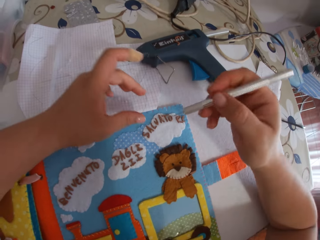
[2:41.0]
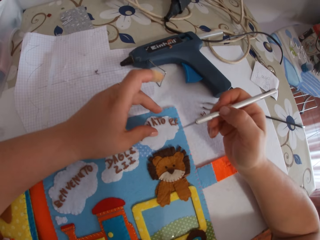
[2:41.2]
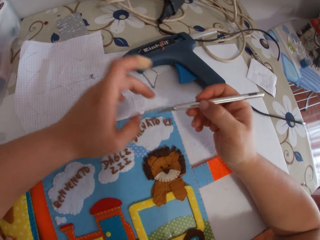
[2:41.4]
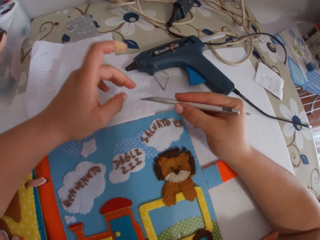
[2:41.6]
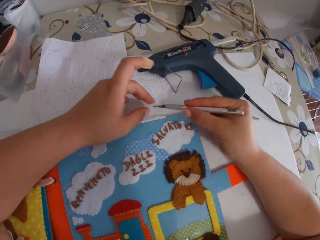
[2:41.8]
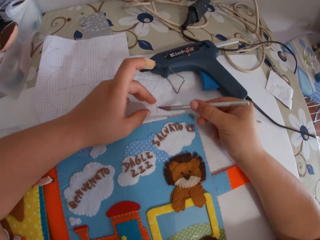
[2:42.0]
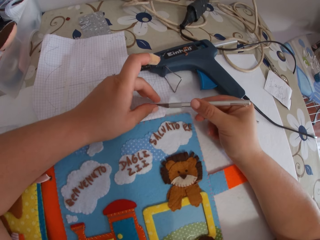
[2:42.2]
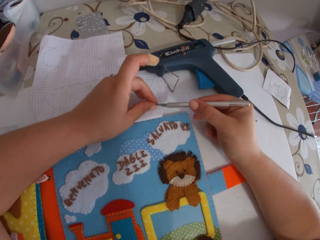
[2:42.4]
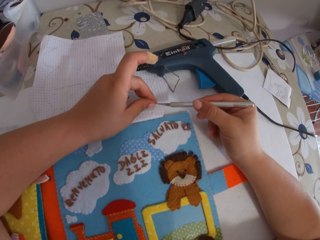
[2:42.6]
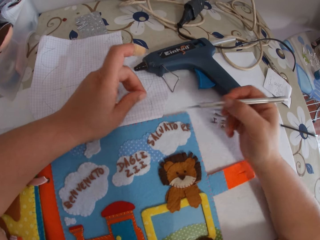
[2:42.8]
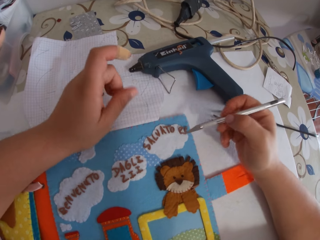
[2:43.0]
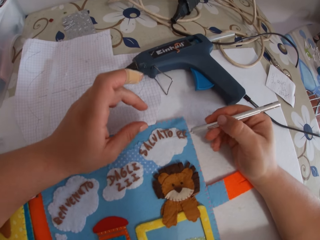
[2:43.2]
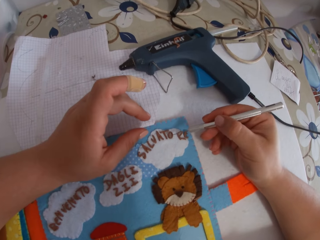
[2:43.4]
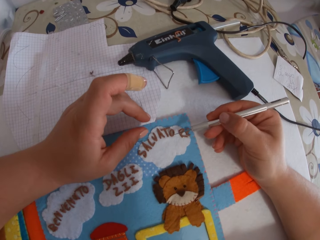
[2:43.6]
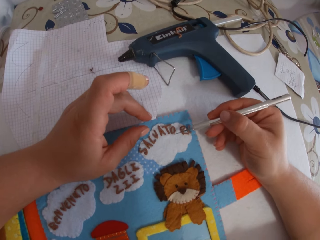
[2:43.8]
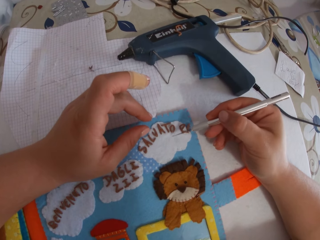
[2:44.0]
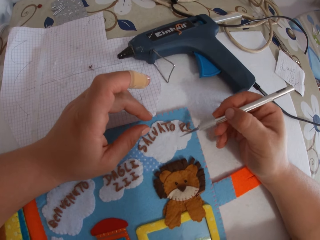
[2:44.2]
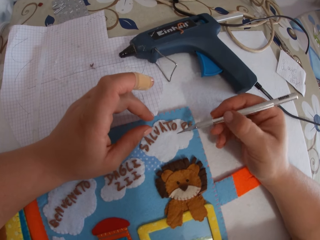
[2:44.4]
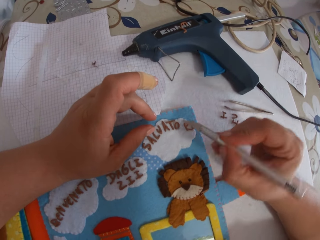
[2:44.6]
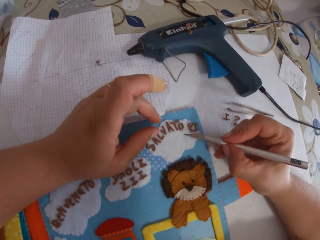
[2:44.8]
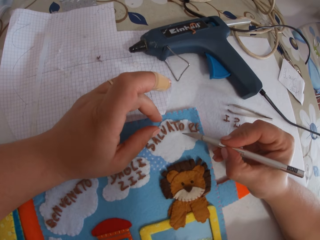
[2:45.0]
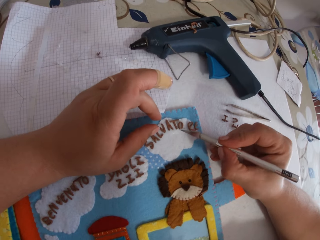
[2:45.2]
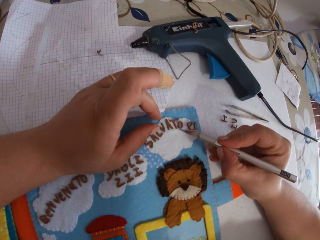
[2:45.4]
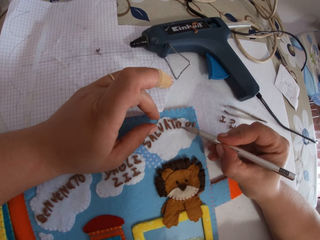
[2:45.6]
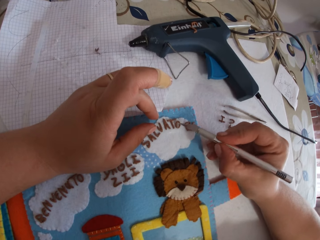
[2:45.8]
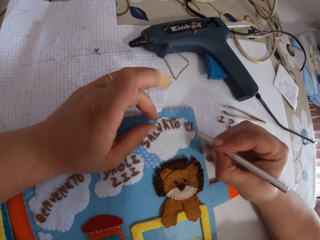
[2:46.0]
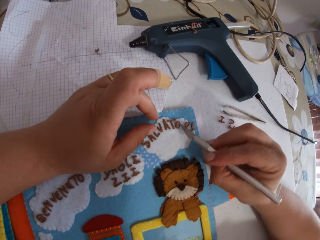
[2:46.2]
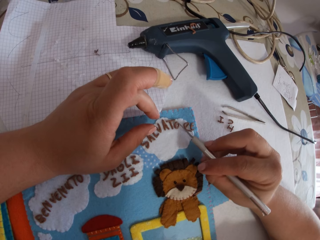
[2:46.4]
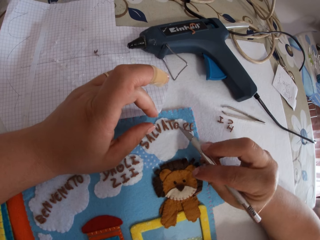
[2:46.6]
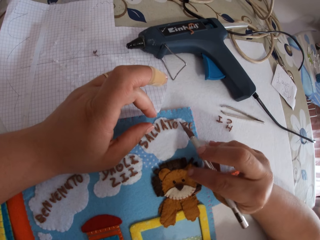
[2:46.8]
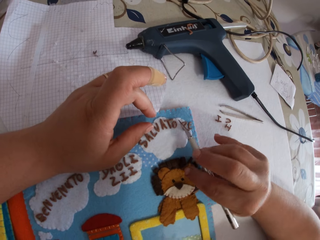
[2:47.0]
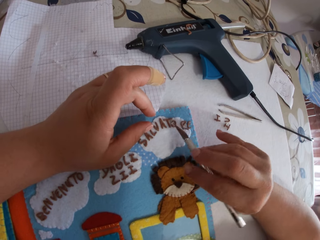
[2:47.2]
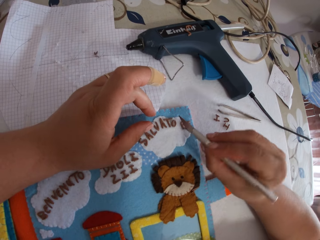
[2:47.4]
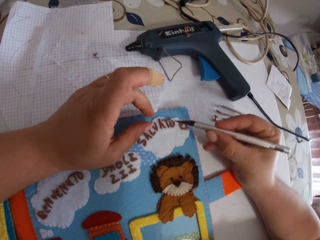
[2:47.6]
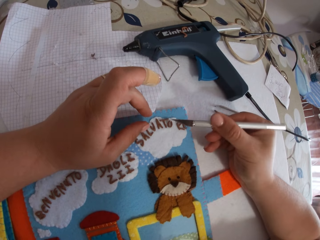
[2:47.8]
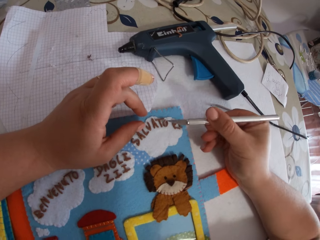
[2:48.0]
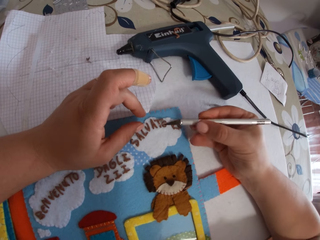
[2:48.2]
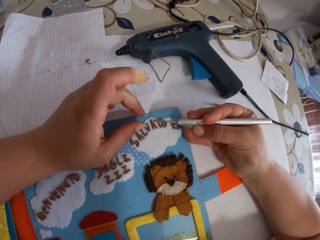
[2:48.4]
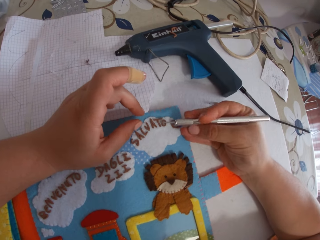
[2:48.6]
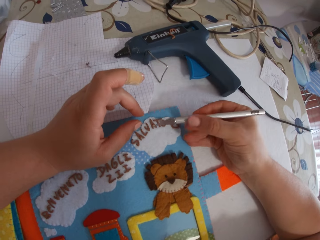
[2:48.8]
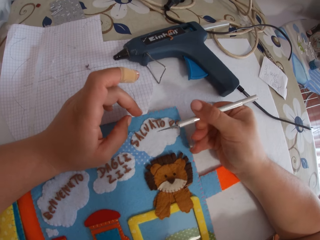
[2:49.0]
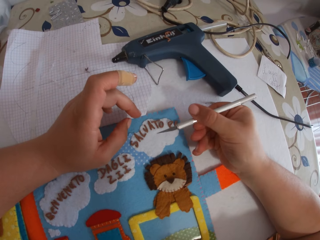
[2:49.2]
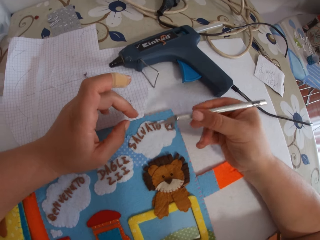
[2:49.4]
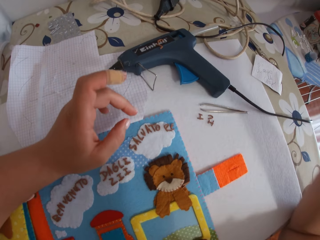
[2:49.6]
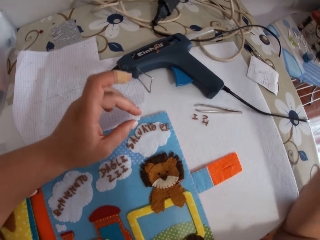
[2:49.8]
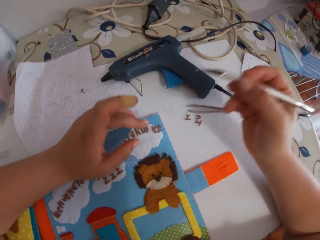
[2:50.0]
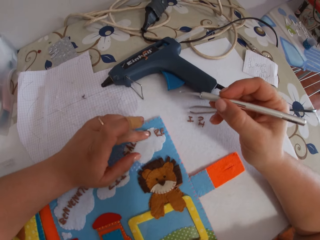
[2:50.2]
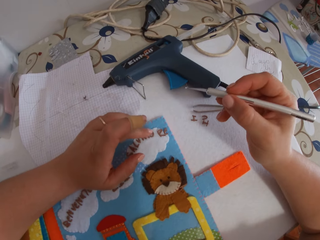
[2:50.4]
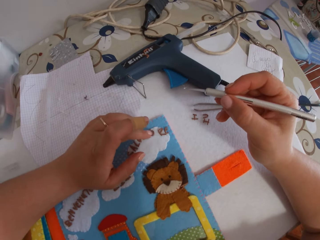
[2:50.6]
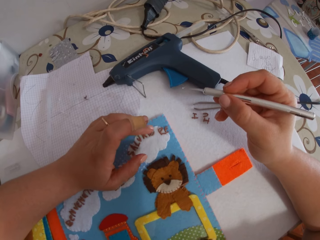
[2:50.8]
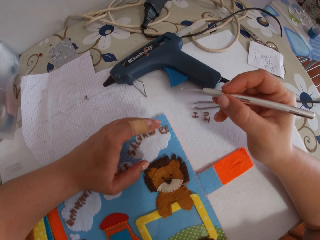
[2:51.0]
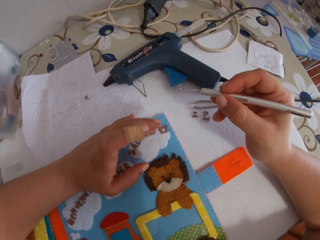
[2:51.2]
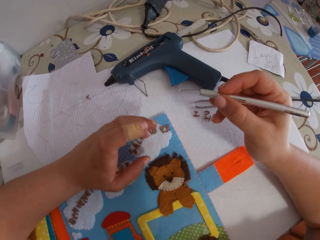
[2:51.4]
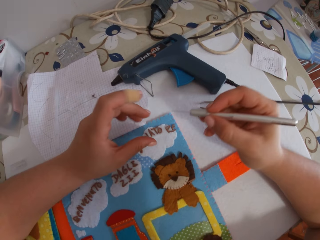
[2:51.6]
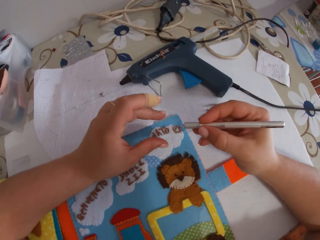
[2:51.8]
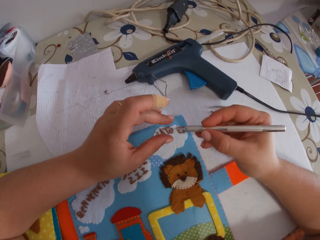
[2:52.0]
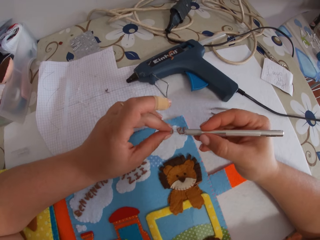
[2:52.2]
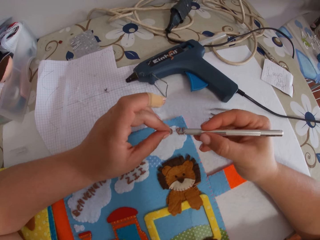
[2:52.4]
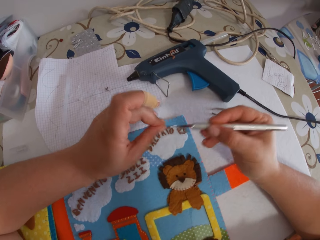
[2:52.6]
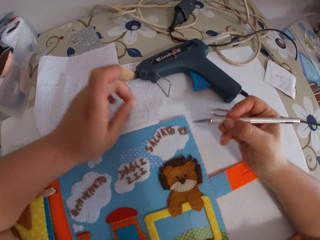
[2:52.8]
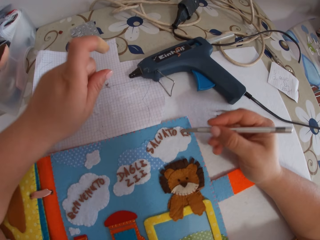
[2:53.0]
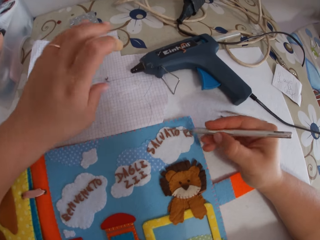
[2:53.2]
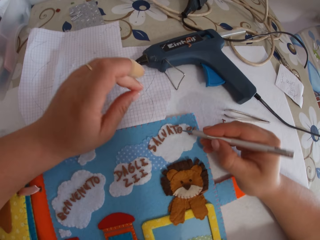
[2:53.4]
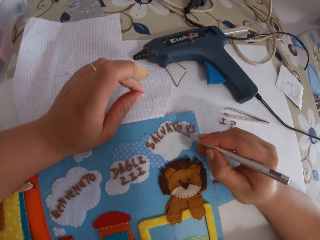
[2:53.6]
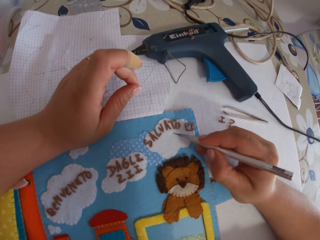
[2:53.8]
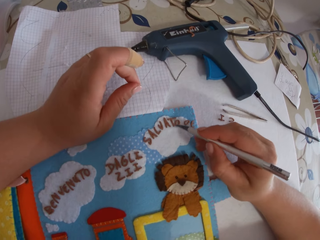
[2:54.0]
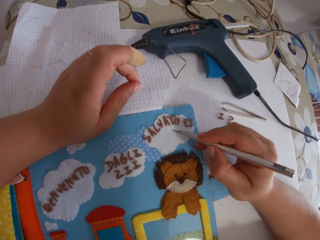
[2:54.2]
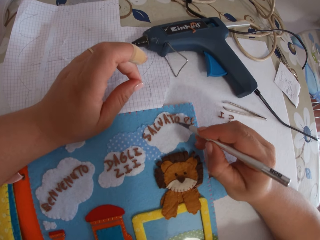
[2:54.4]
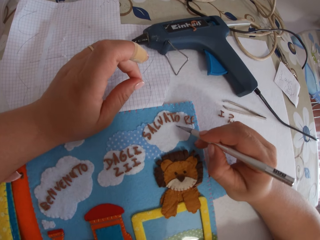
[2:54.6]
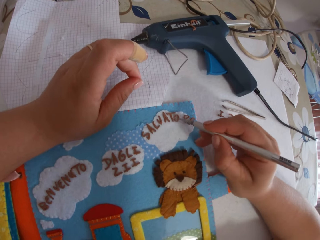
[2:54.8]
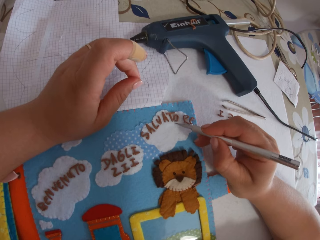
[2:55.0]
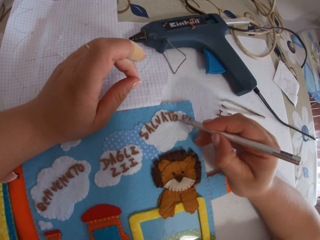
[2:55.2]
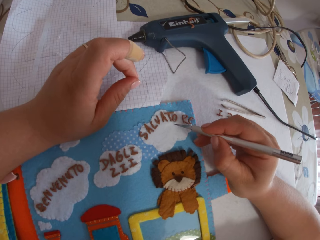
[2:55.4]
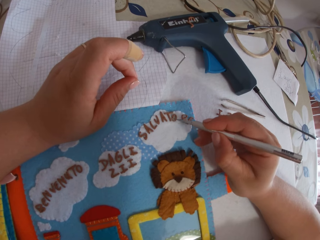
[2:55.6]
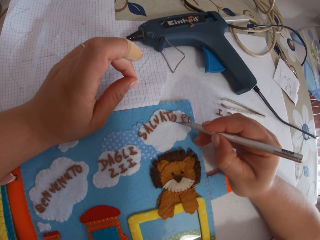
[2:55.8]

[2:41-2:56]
The camera wearer removes glue from the glue remover with her fingers. She removes glue from the book with the glue remover. She touches the paper alphabets with her fingers. She removes glue from the glue remover with her fingers. She removes glue from the book with the glue remover.

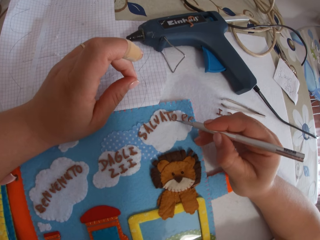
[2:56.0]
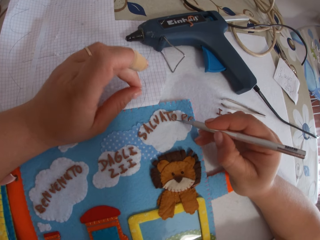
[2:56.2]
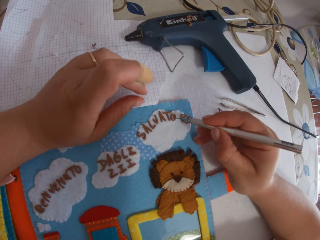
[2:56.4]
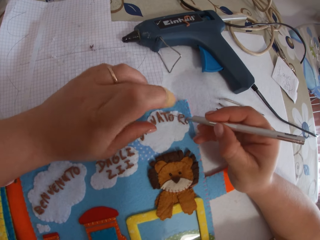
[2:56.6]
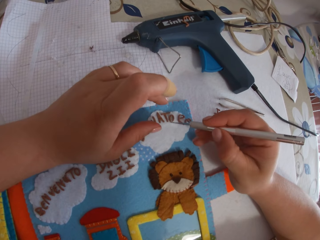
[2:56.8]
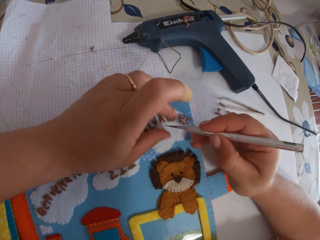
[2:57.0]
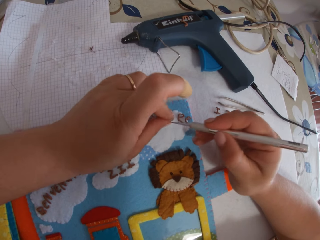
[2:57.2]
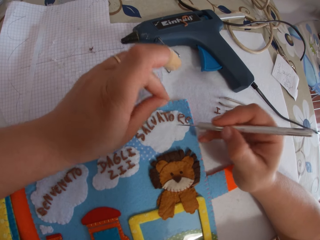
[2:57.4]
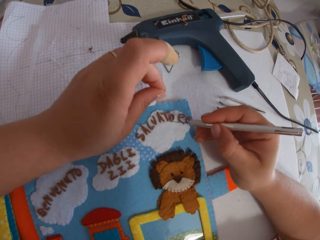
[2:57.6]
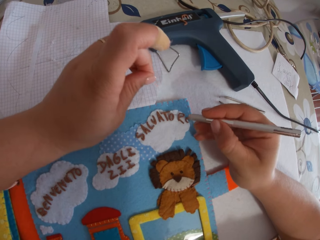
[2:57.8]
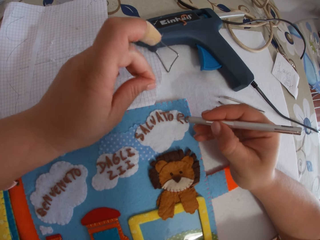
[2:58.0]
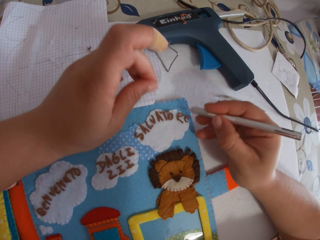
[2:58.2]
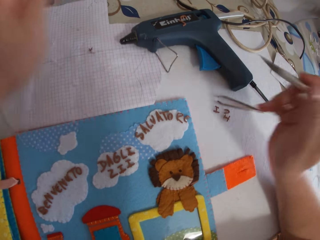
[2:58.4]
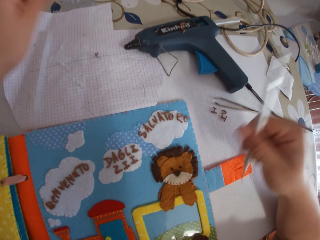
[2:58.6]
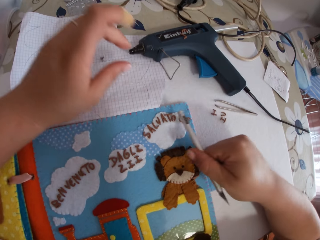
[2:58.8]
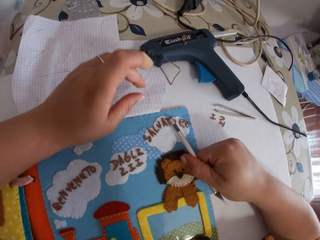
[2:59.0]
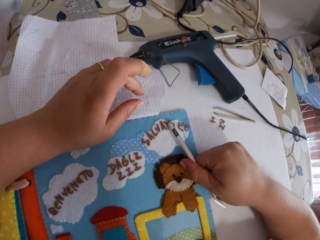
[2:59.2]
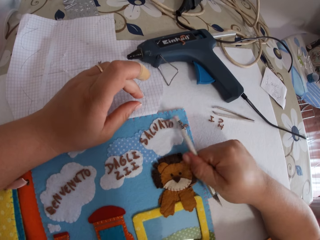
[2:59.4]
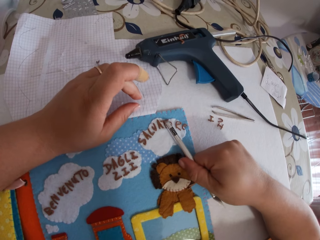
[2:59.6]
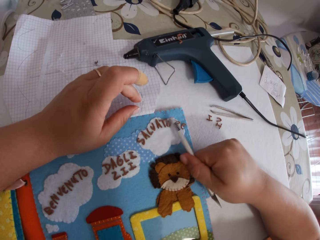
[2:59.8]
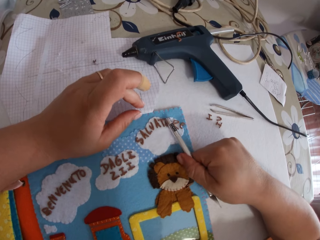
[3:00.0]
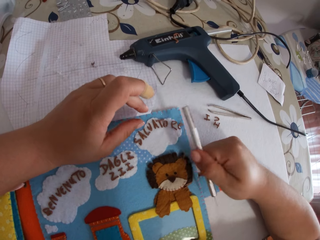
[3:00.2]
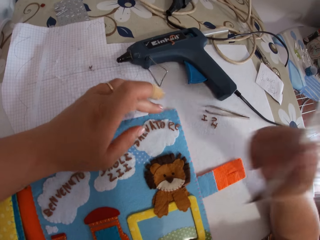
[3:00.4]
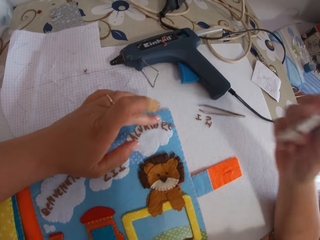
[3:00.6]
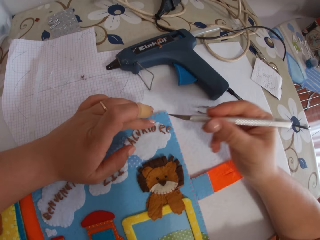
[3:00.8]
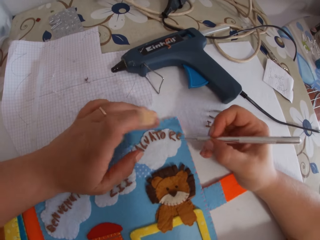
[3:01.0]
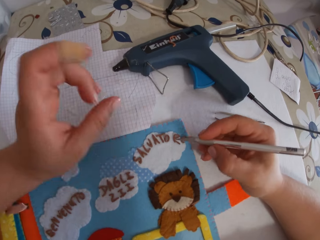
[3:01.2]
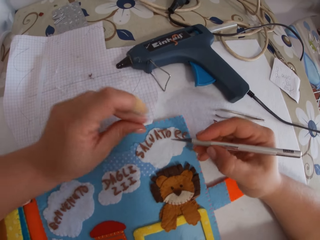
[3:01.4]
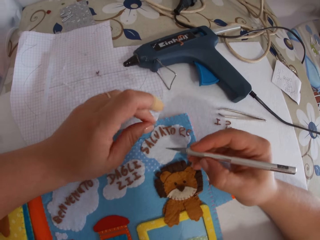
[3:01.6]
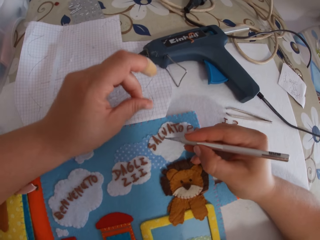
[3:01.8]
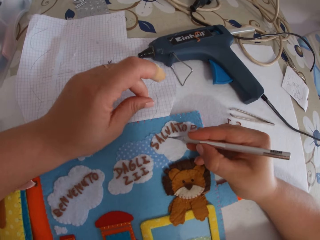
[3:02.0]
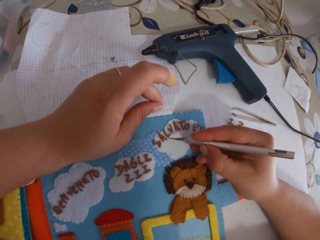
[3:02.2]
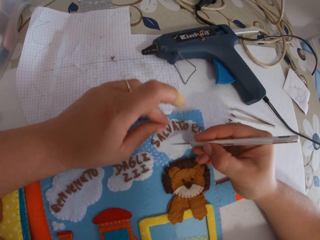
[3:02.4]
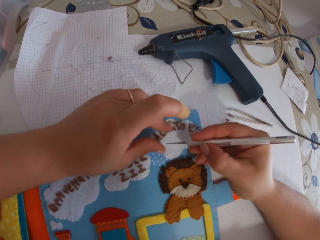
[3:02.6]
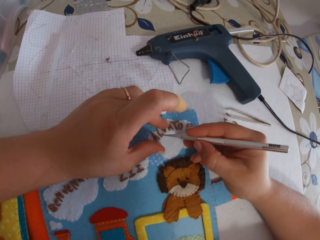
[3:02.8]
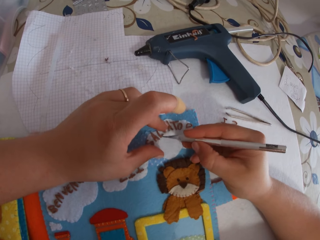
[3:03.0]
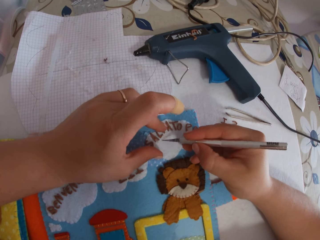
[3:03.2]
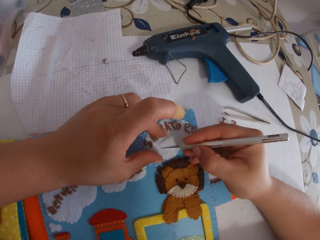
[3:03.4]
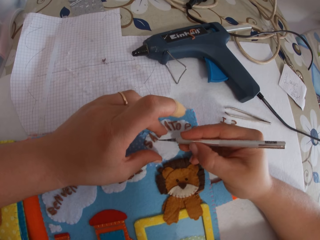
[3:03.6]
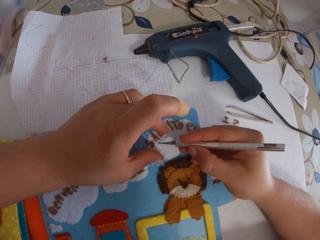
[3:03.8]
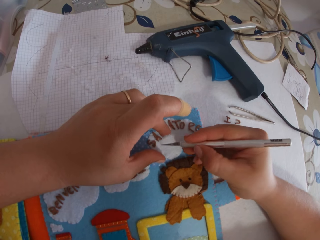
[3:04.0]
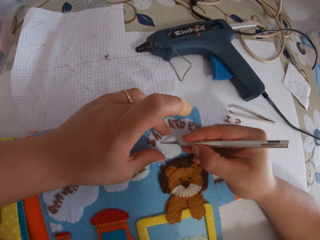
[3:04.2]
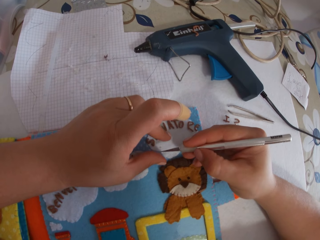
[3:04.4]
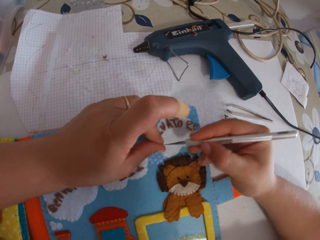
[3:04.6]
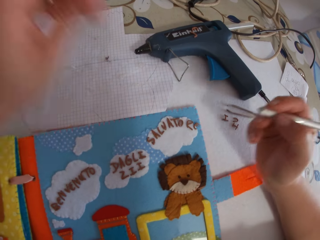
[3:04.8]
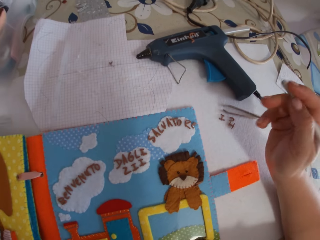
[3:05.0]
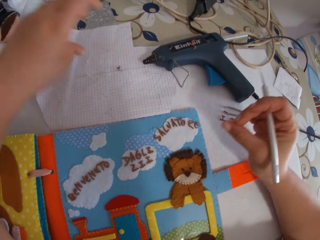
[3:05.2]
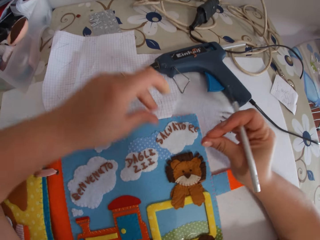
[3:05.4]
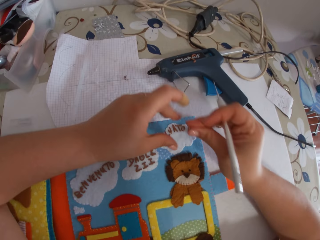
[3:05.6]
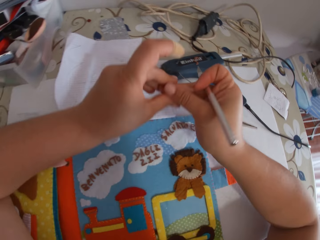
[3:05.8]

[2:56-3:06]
The camera wearer removes glue from the glue remover with her fingers. She taps the paper alphabet with the glue remover. She removes glue from the book with the glue remover. She removes glue from the glue remover with her fingers.
